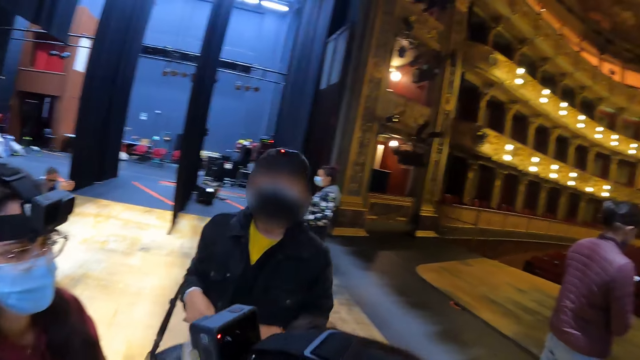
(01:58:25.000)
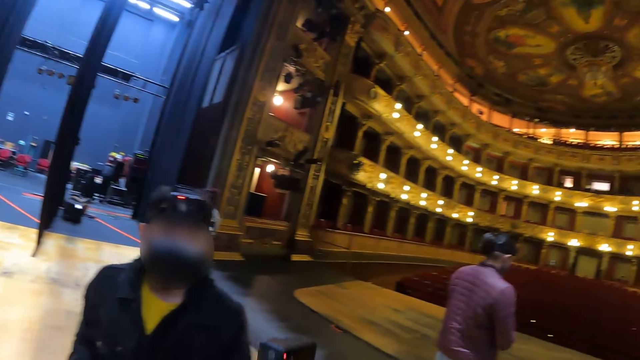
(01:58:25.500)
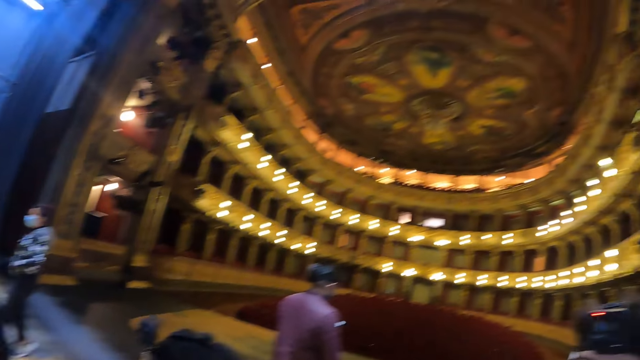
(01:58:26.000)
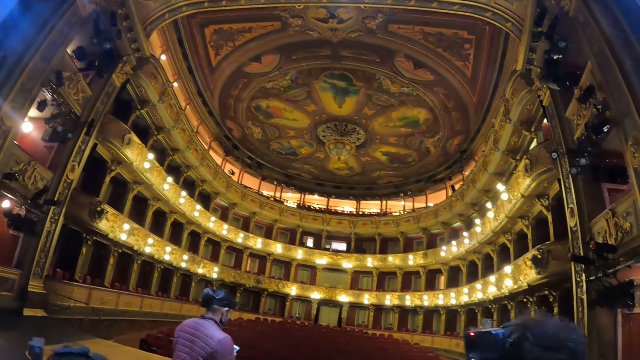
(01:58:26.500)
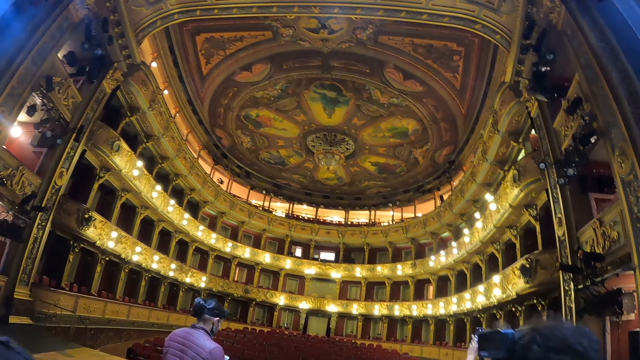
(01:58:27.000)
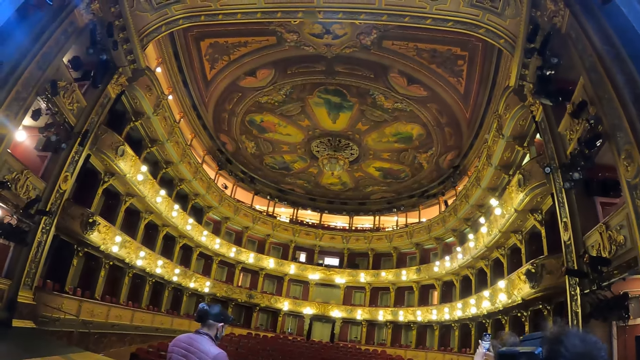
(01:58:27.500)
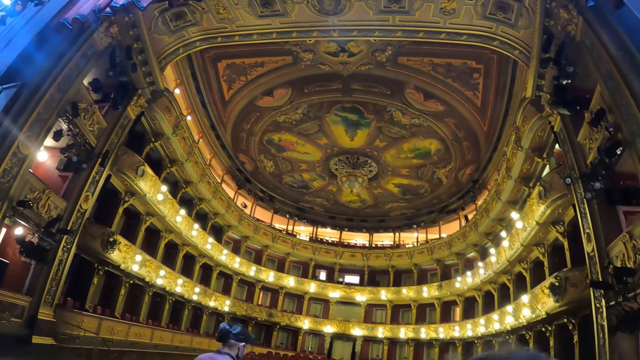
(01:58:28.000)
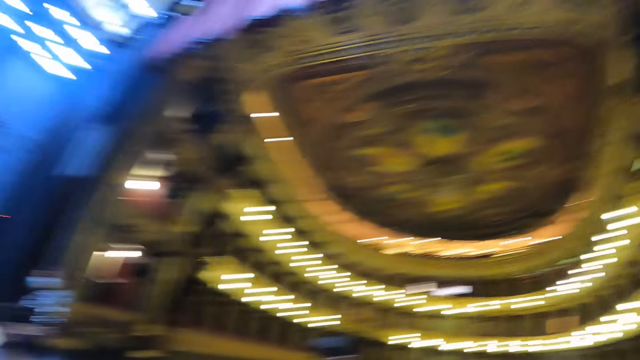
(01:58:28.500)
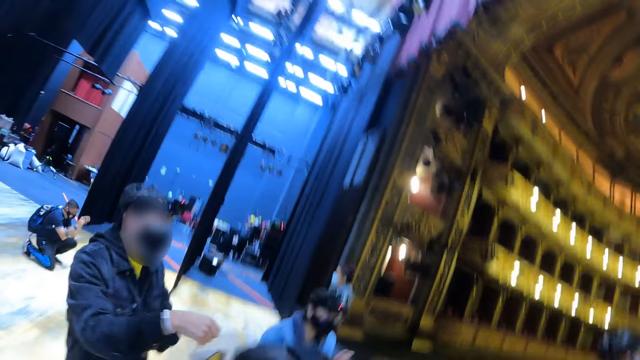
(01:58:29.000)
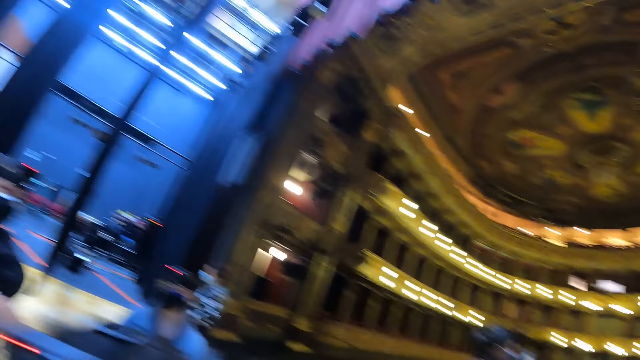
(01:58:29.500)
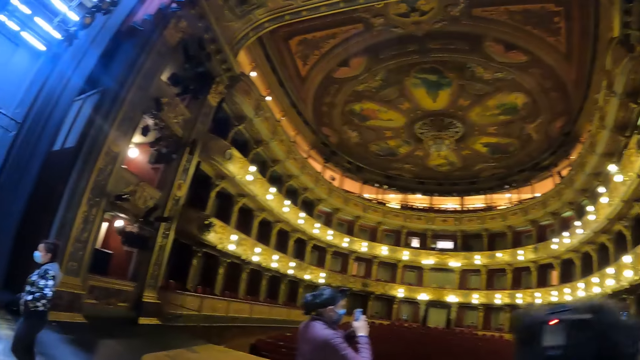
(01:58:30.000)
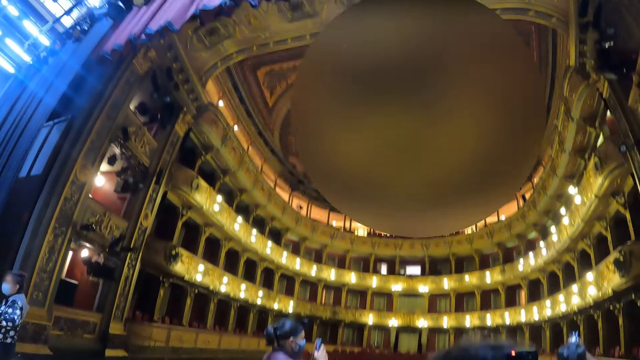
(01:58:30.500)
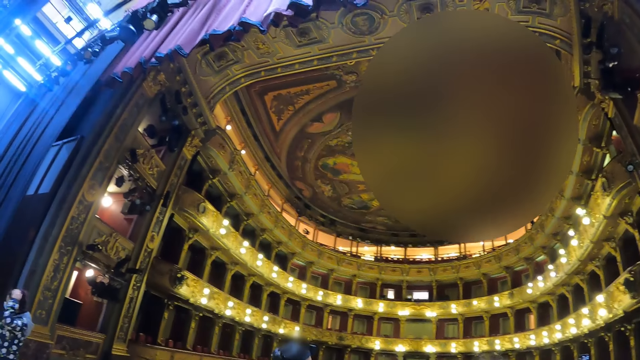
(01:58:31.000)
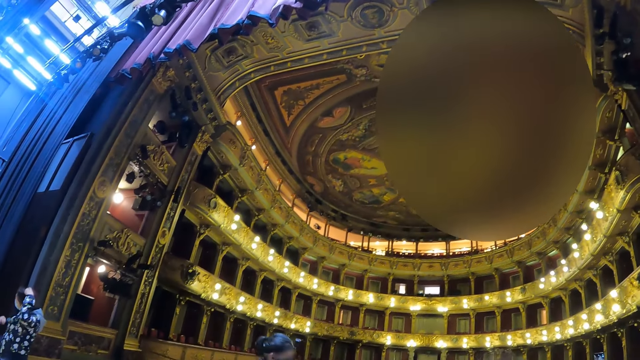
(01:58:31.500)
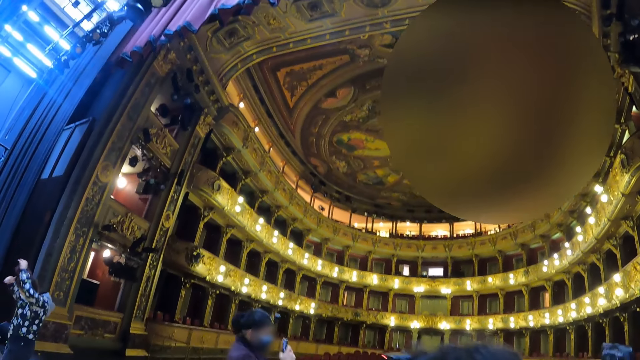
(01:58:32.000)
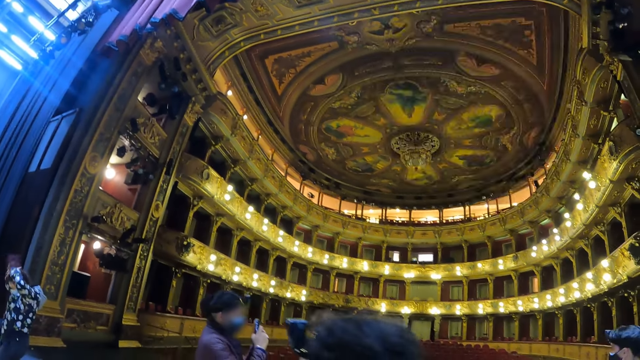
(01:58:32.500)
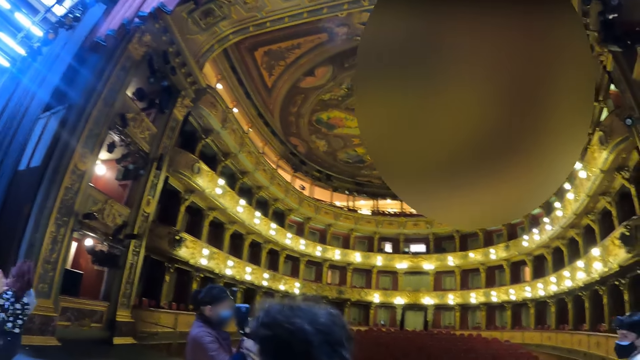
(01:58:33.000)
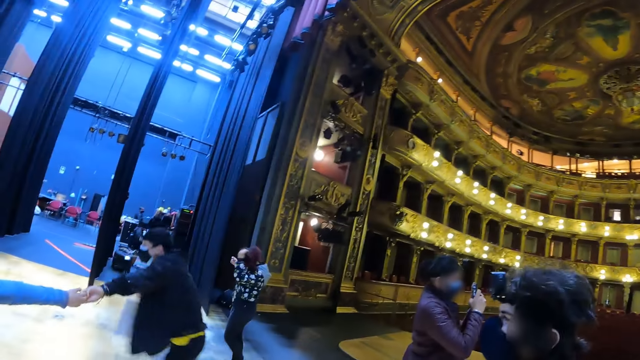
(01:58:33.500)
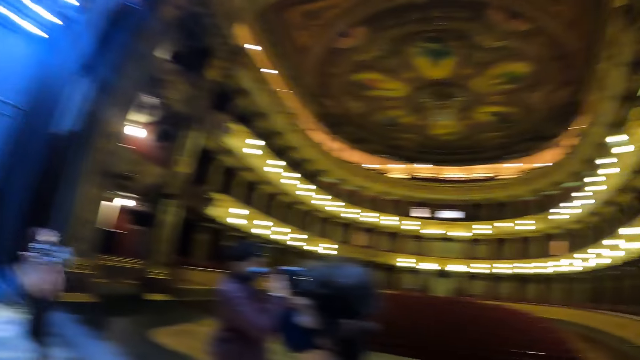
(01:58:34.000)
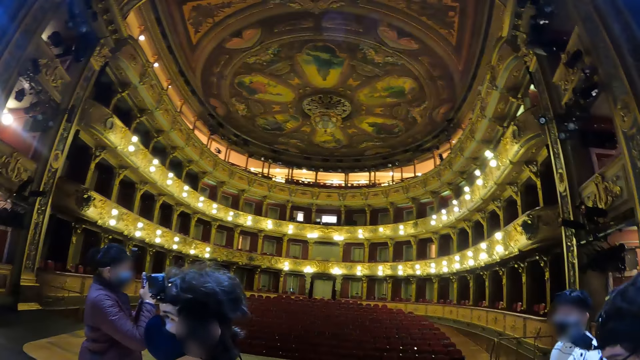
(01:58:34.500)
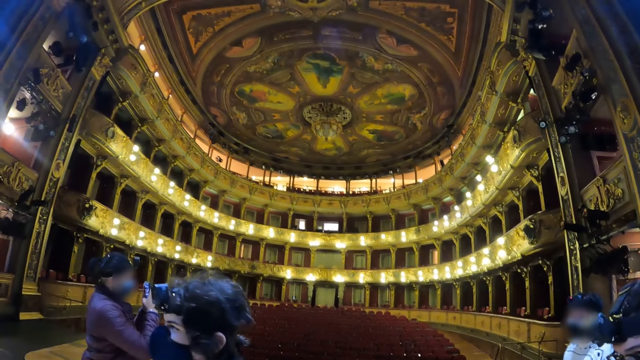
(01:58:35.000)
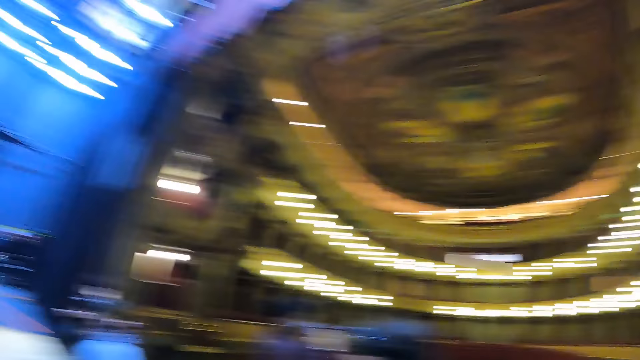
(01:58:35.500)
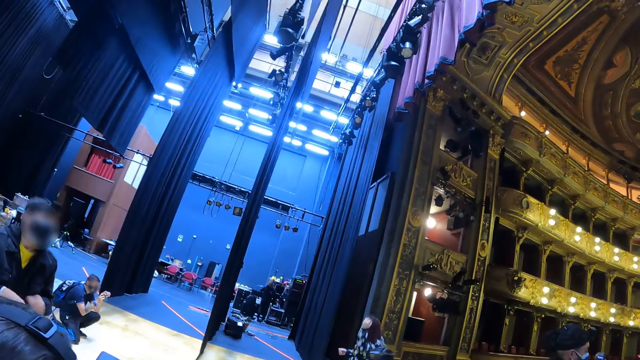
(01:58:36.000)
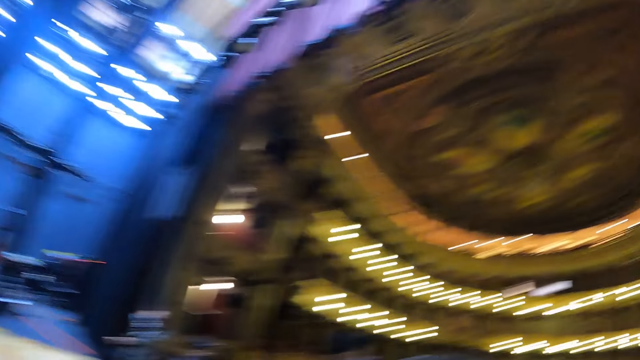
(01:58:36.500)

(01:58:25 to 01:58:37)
The camera wearer turns around a room. They look at the decoration. They turn around the room. They look at the decoration. They turn around the room. They look at the people.

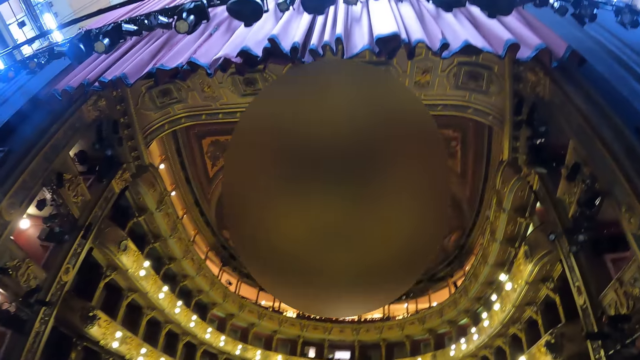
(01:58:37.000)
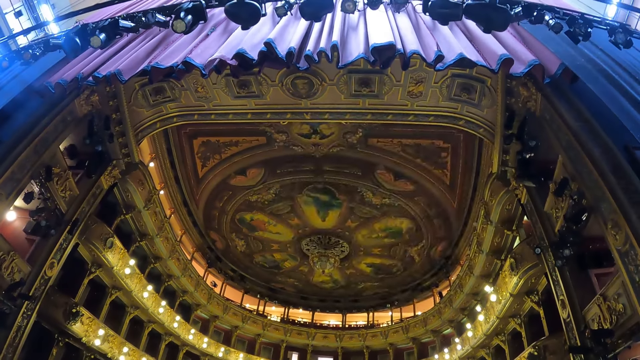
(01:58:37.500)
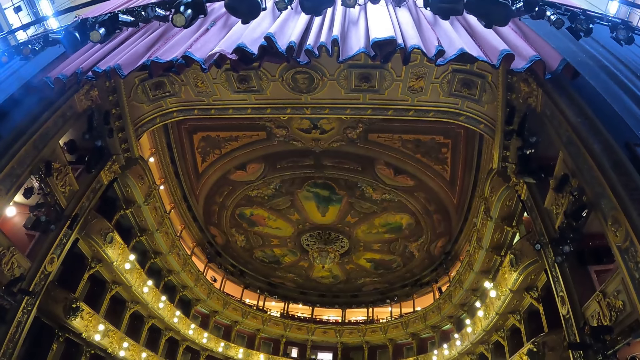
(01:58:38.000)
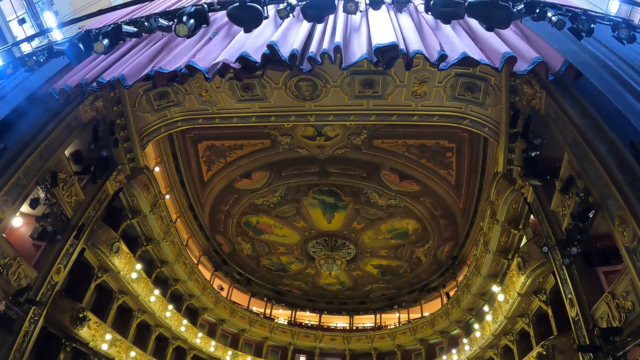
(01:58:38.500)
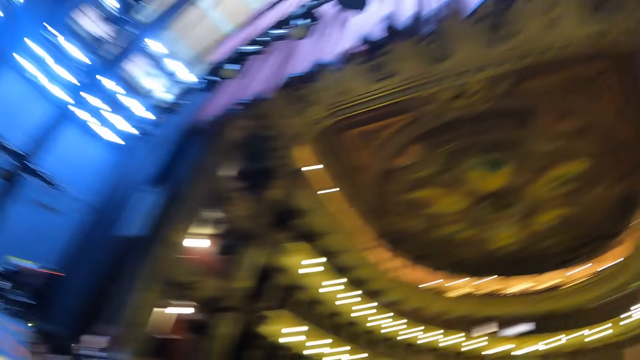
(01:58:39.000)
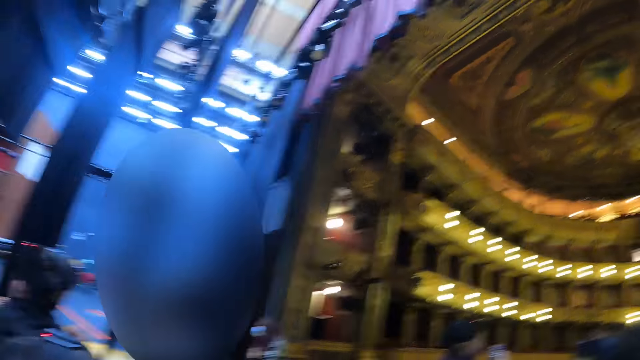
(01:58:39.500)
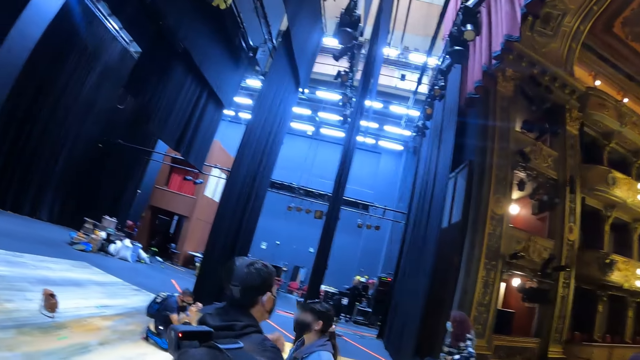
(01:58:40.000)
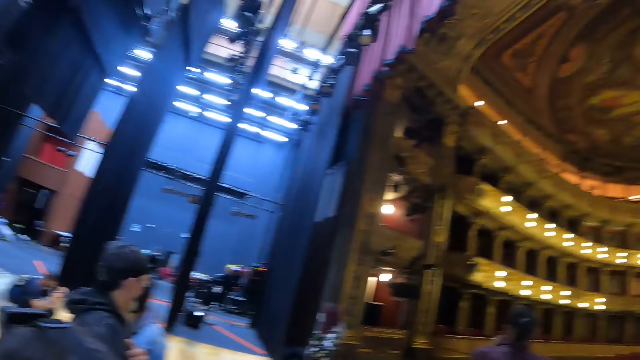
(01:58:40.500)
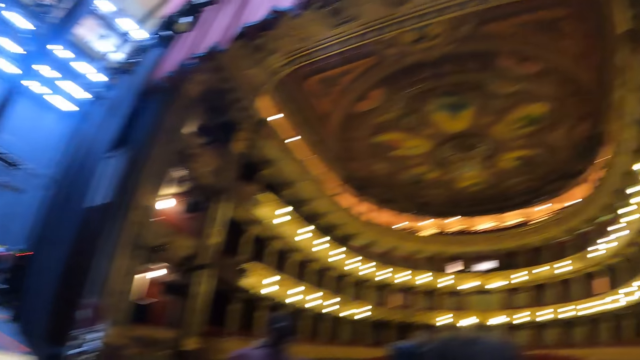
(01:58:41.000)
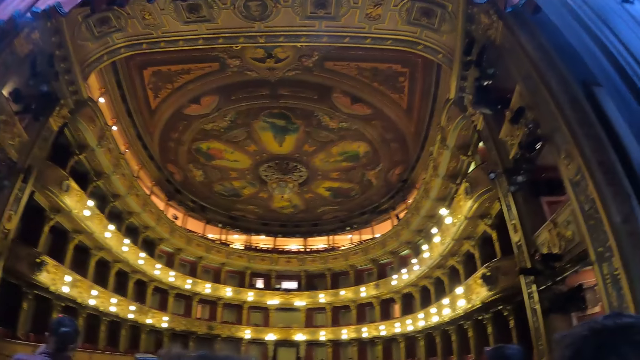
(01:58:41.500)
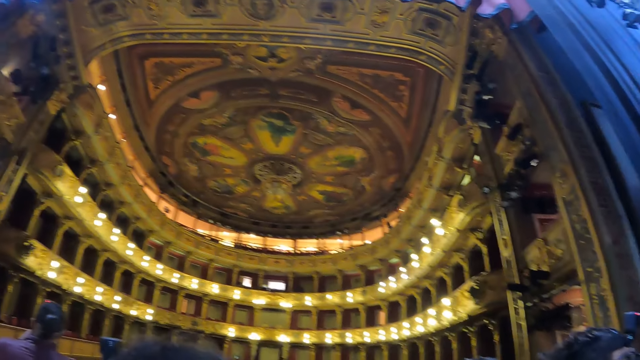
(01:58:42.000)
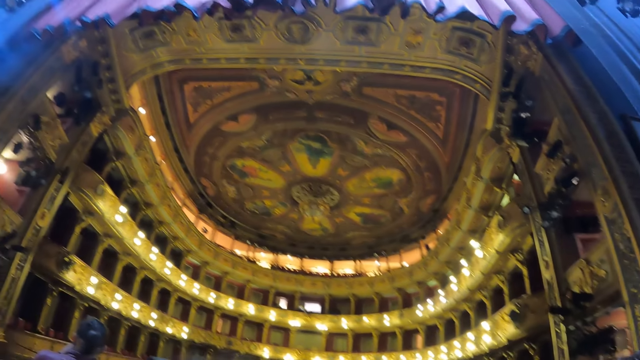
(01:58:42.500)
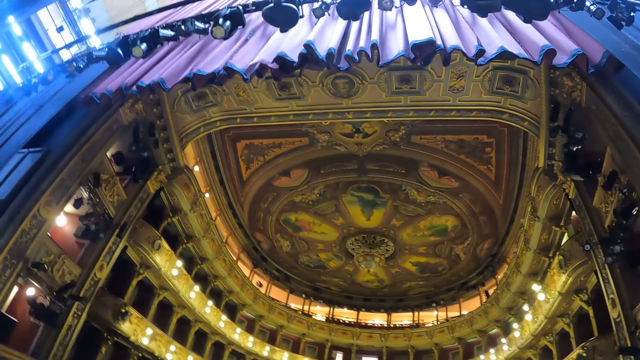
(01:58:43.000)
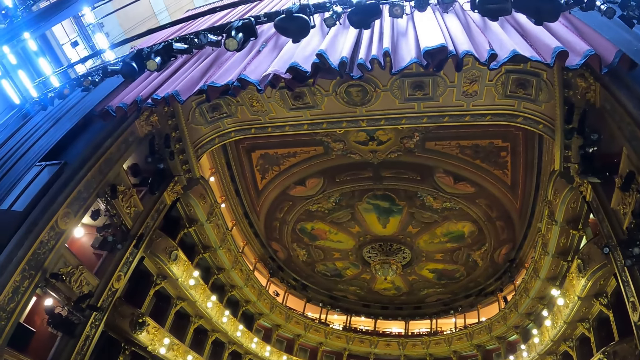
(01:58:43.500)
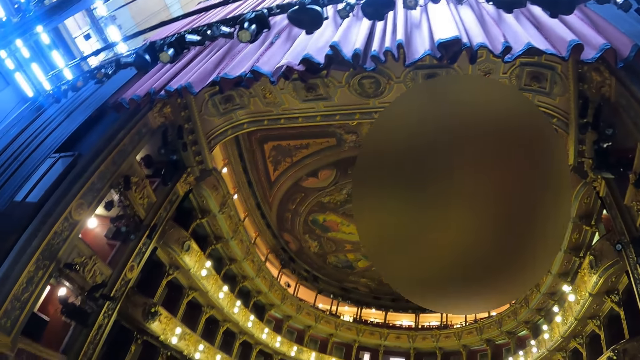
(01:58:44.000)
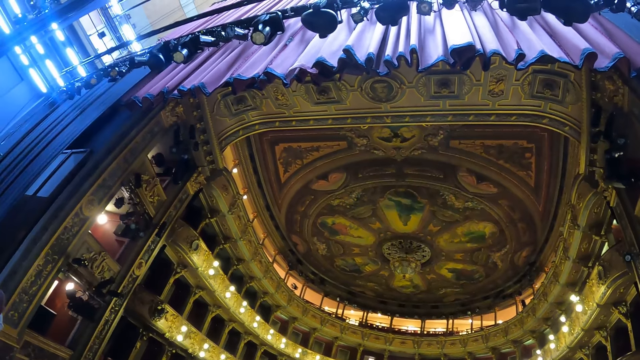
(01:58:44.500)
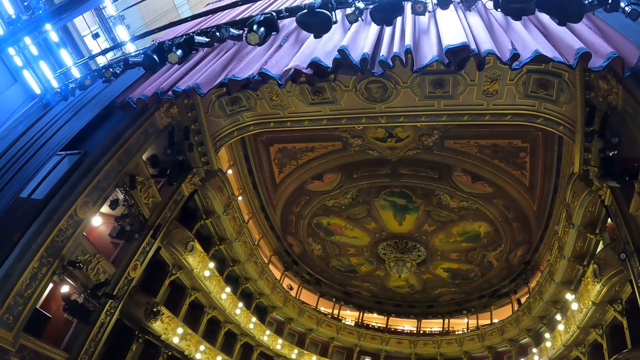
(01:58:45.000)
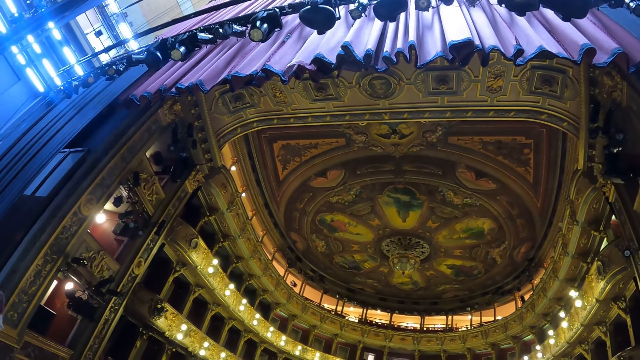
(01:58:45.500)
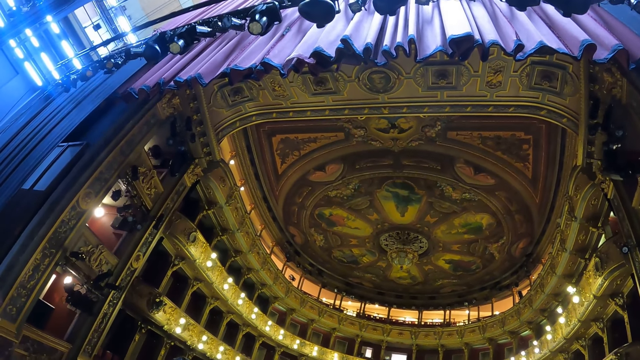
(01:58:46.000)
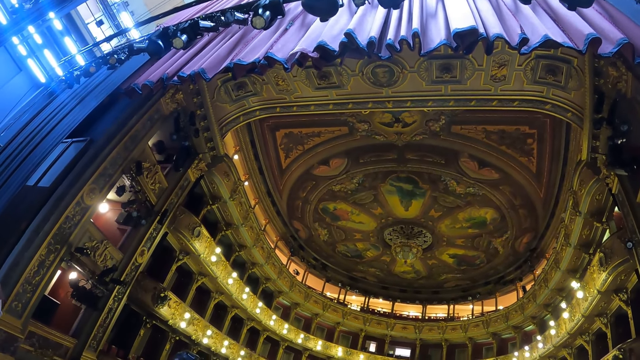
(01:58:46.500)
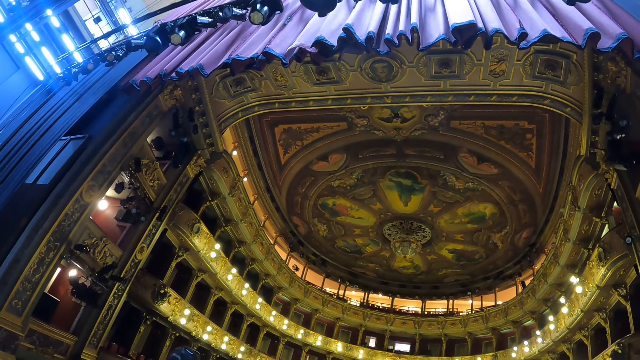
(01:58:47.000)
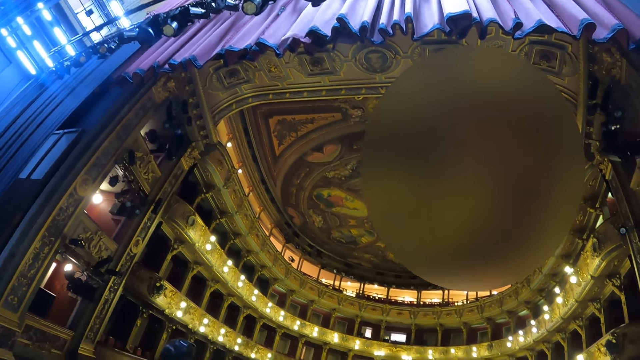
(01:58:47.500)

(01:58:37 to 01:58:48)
The camera wearer looks at the decoration. They turn around a room. They look at the decoration.
